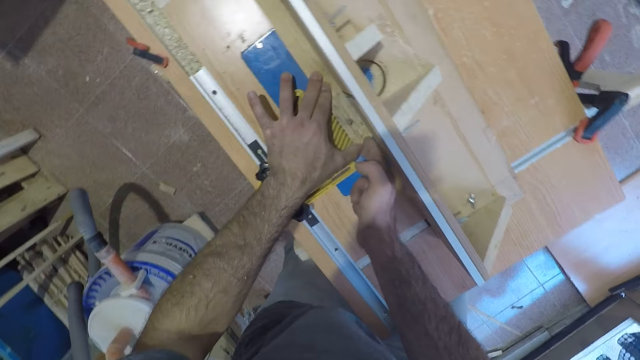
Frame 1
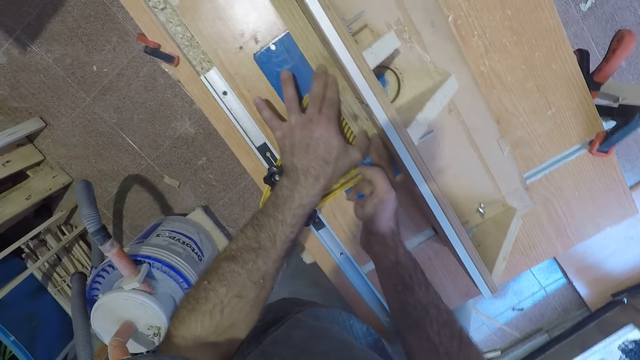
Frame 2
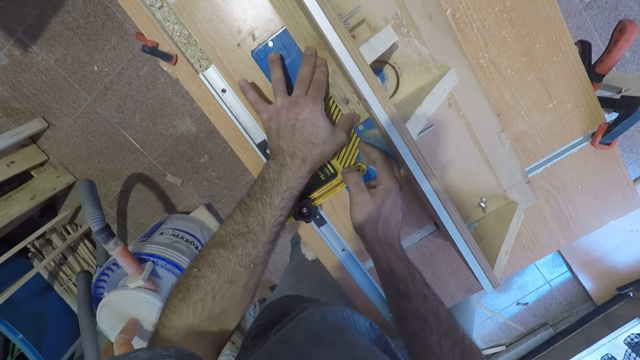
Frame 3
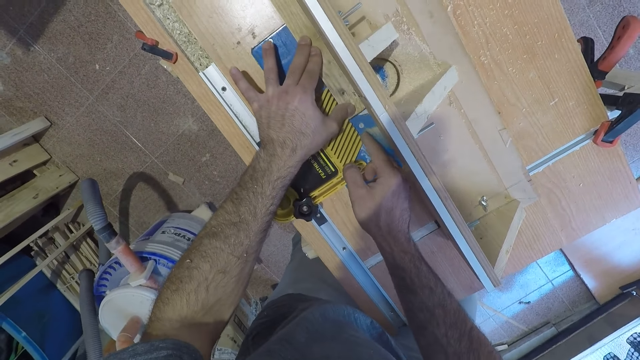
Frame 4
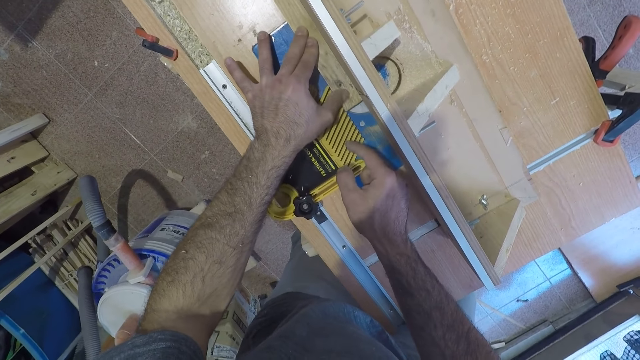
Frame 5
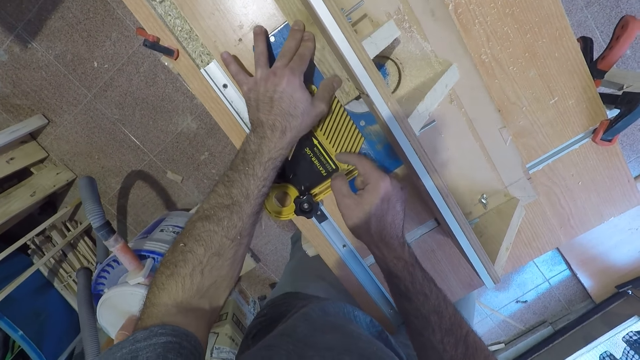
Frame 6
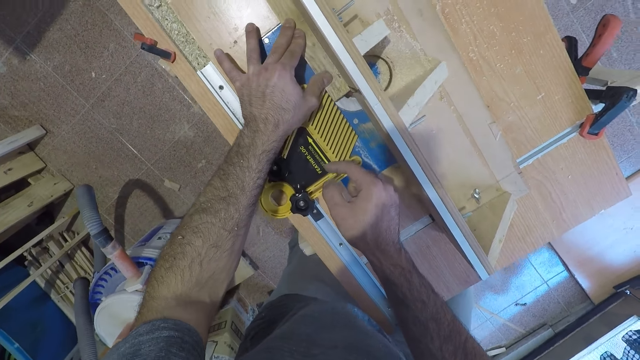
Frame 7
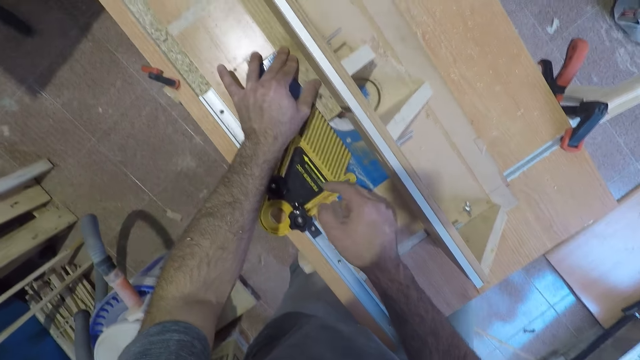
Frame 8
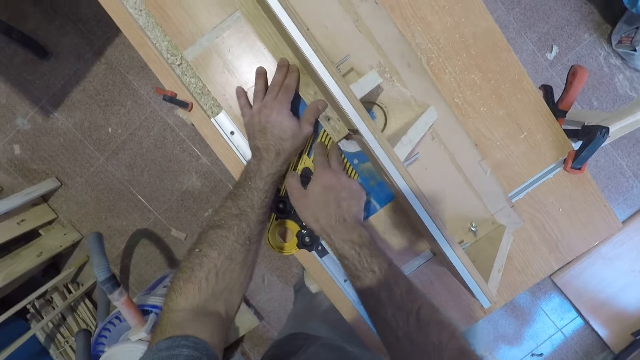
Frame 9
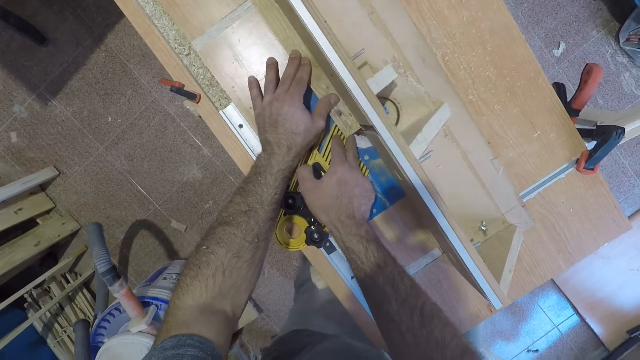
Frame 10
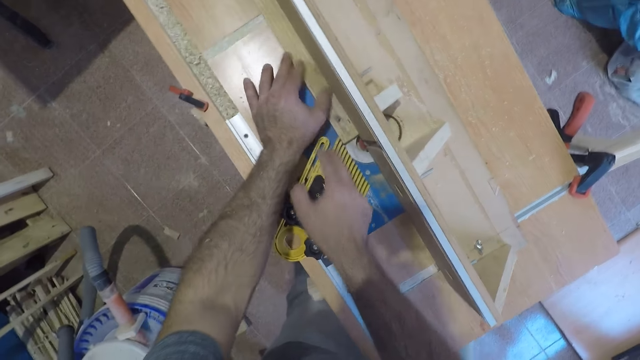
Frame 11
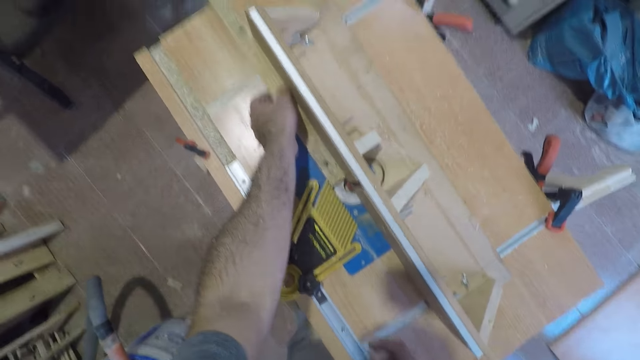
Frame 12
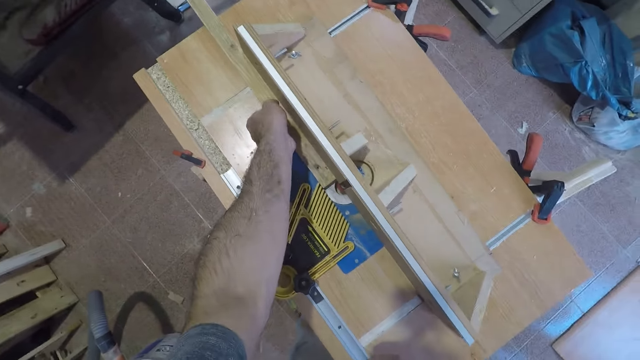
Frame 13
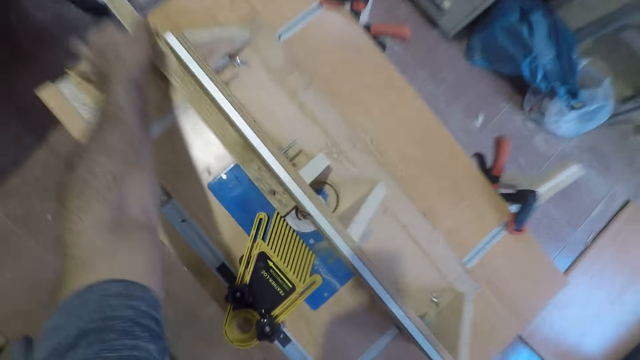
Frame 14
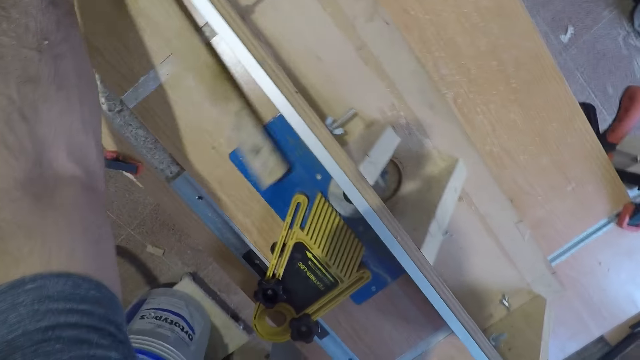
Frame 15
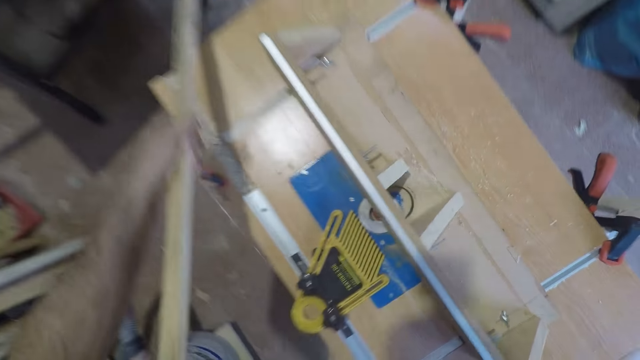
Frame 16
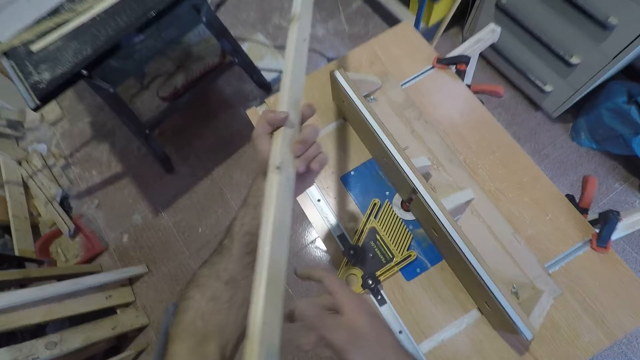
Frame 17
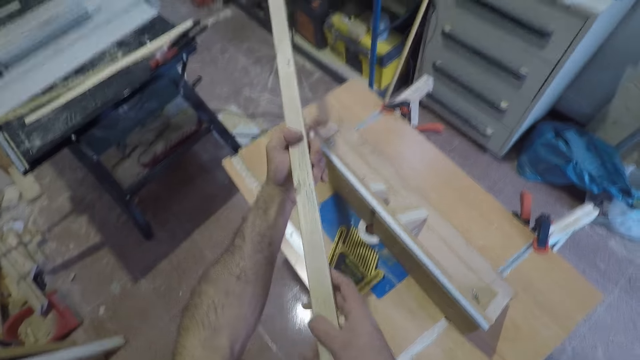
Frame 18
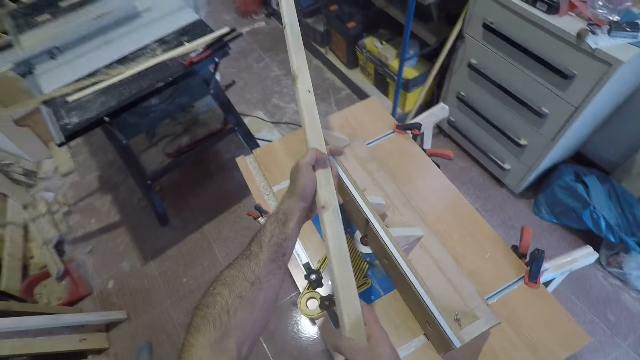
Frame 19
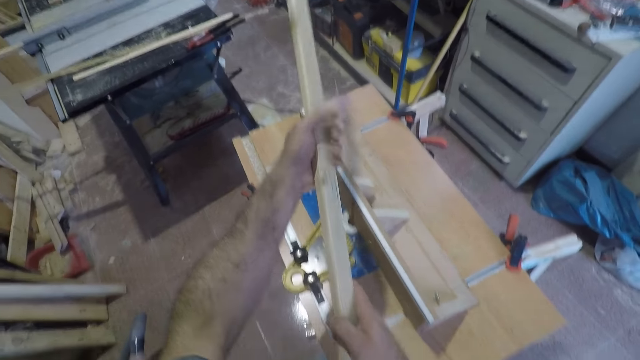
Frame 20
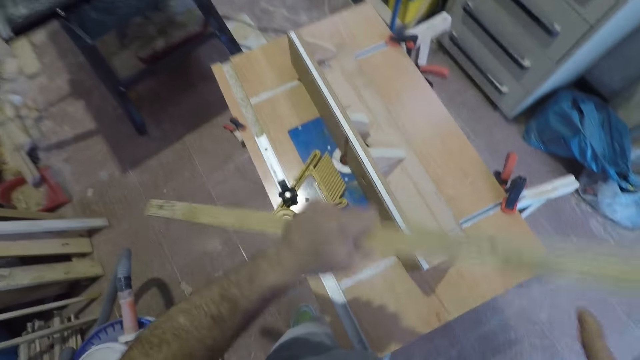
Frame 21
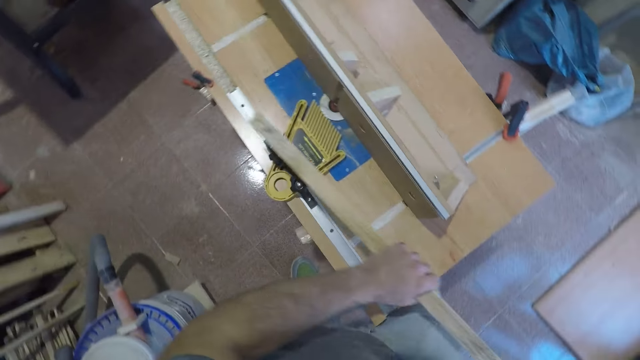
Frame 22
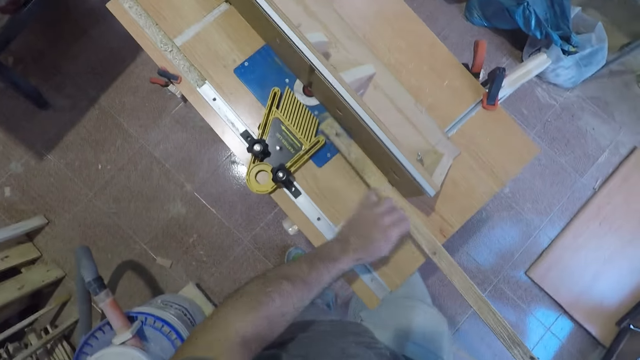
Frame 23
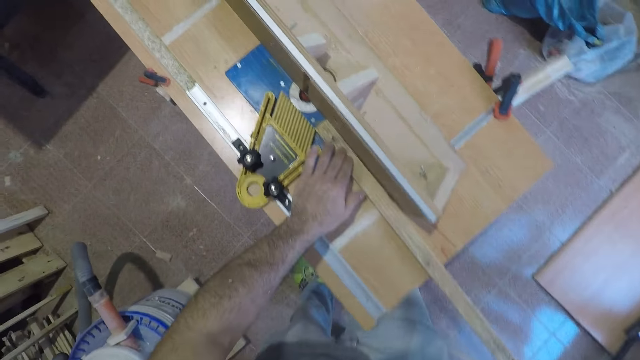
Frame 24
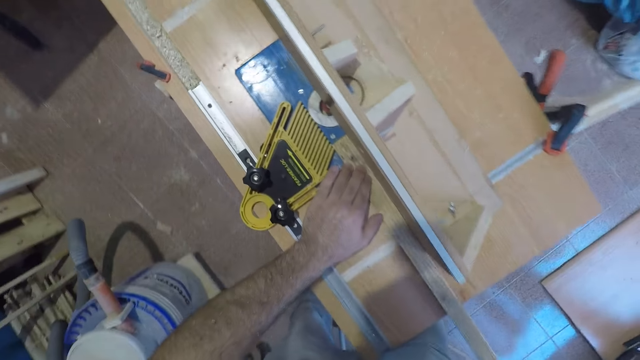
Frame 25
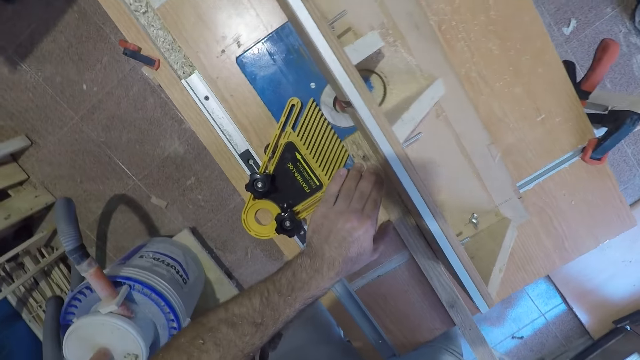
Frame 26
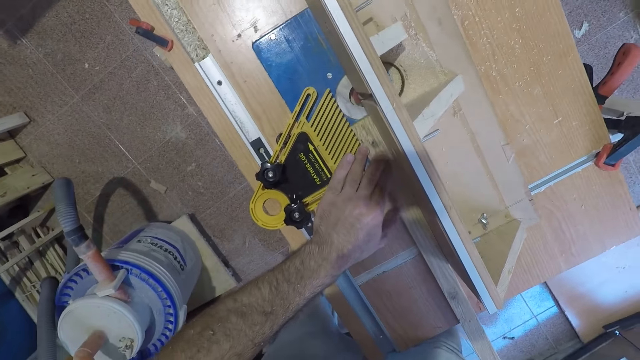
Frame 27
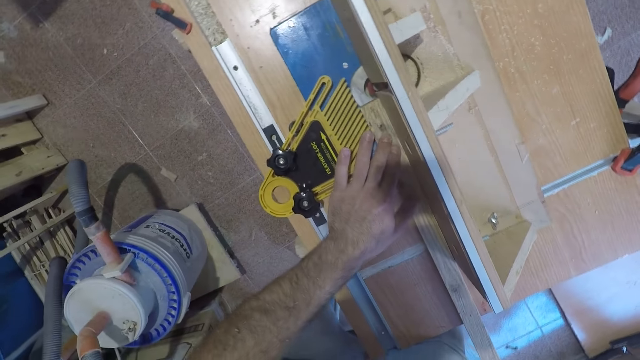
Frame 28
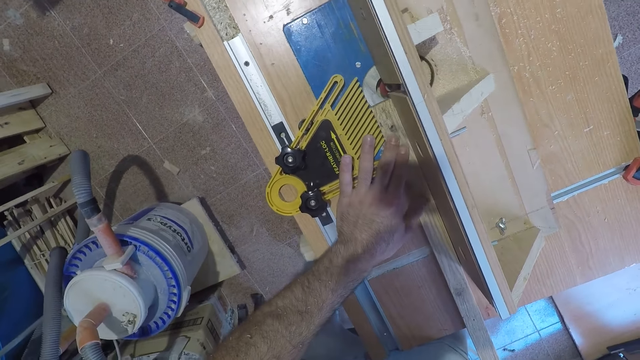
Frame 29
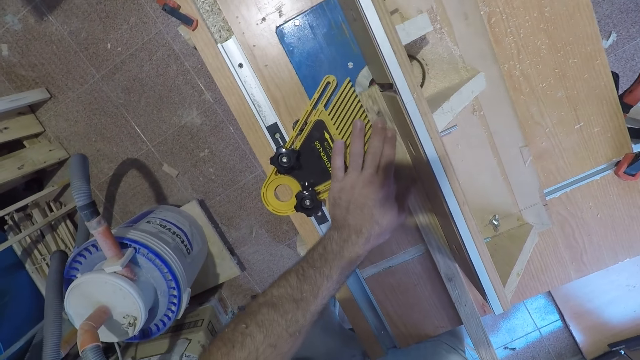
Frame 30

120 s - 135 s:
The camera wearer moves his left hand back. He cuts the wood with the electric table saw wood cutter. He removes his right hand. He cuts the wood with the electric table saw wood cutter. He pushes the piece of wood with his finger. He moves his left hand. He picks up the wood from the router table with his left hand. He turns the wood around. He holds the piece of wood with both hands. He holds the piece of wood with his left hand. He holds the piece of wood with both hands. He places the piece of wood on the electric table saw wood cutter. He cuts the wood with the electric table saw wood cutter.

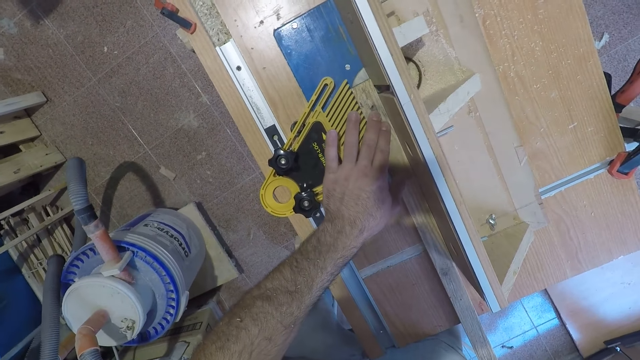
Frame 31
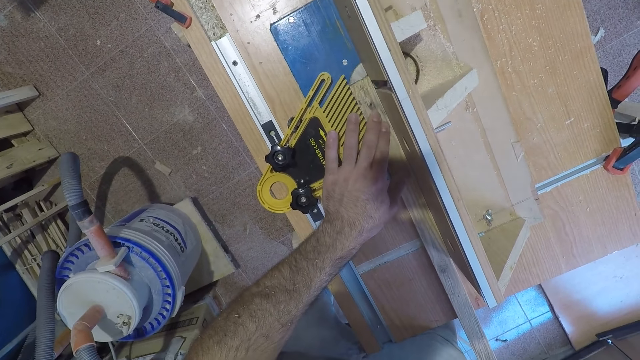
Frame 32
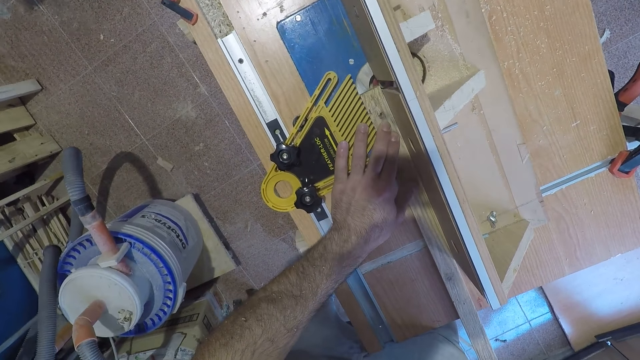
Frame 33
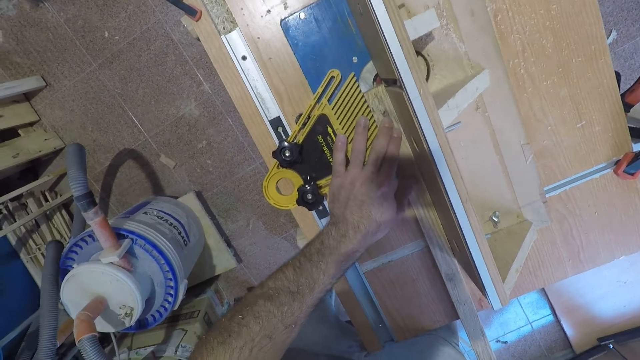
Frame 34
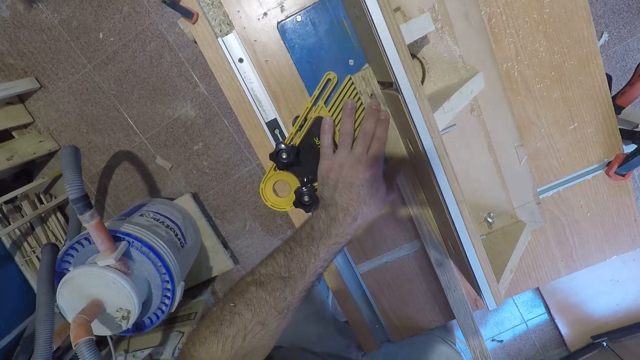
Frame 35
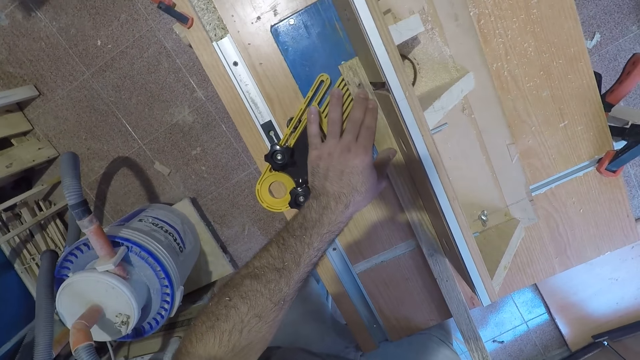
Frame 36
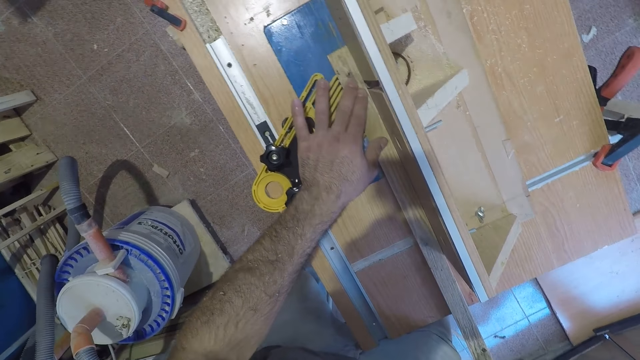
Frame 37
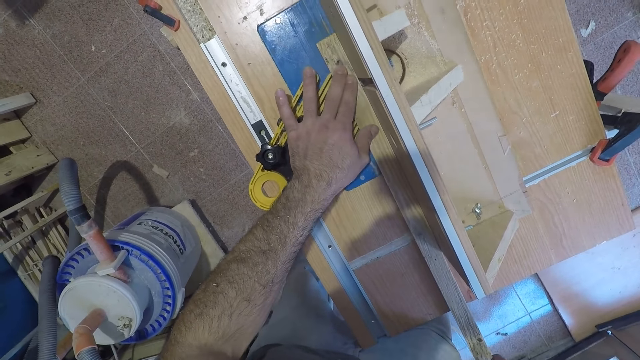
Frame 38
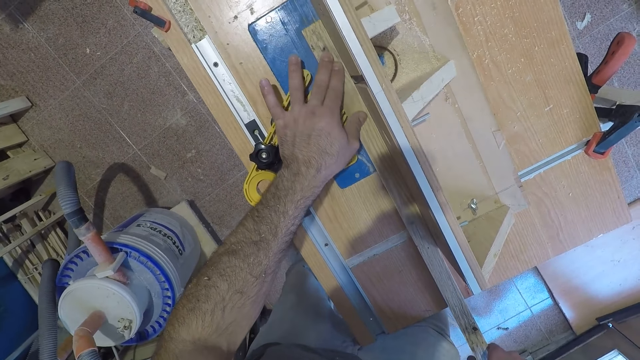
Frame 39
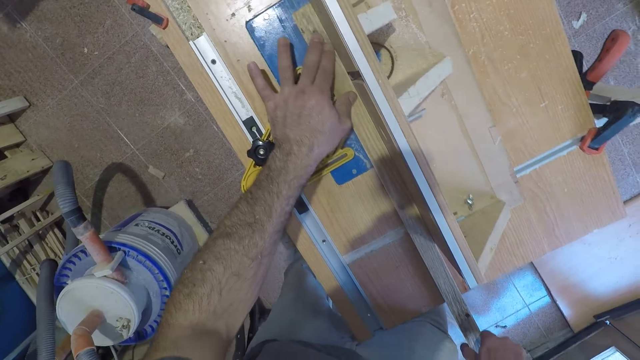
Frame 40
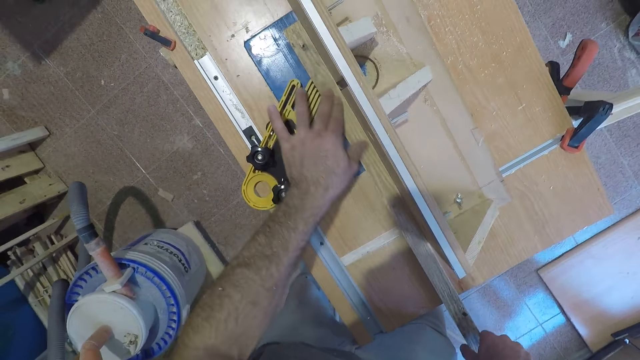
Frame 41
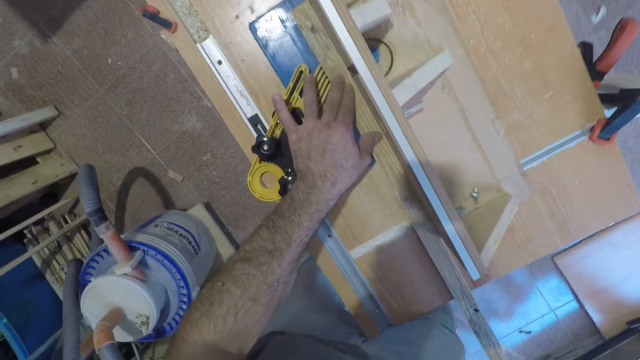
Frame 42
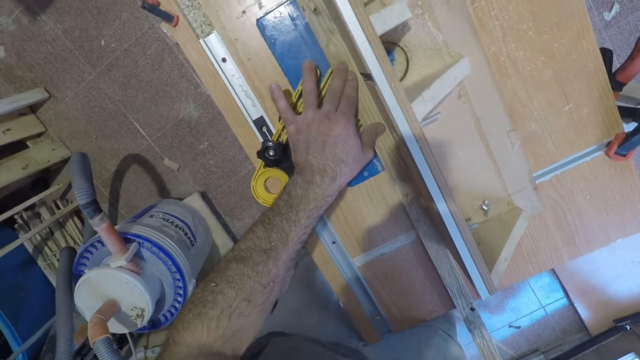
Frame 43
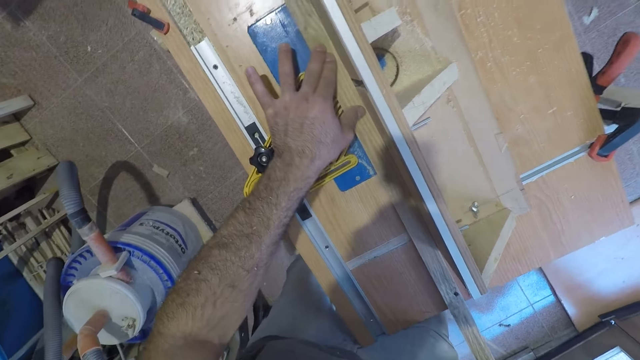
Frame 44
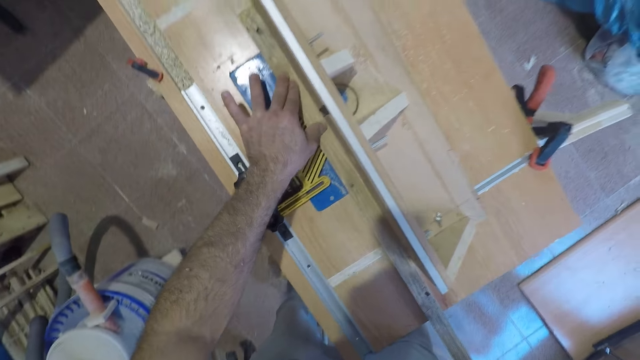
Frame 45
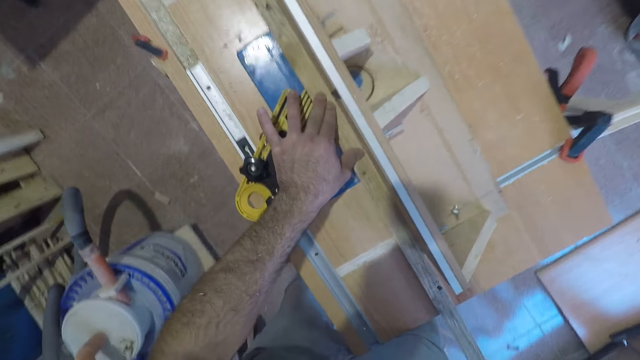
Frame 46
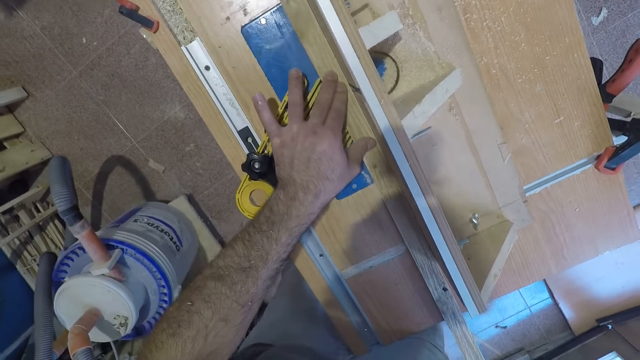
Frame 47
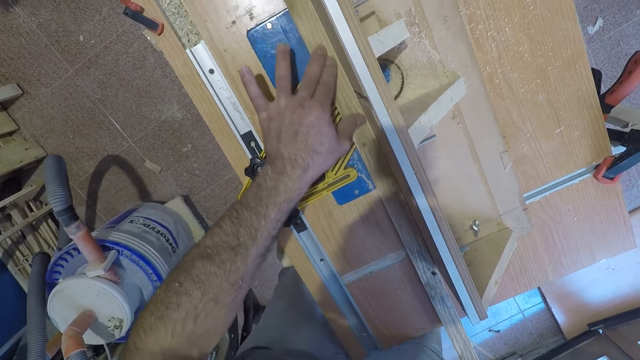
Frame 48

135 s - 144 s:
The camera wearer pushes the piece of wood backwards. He pushes the piece of wood forward. He cuts the wood with the electric table saw wood cutter. He moves his left hand backwards. He cuts the wood with the electric table saw wood cutter. He moves his left hand backwards. He cuts the wood with the electric table saw wood cutter.
